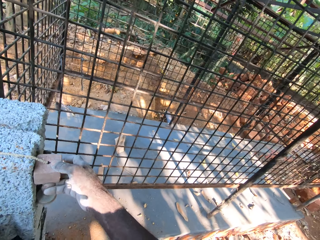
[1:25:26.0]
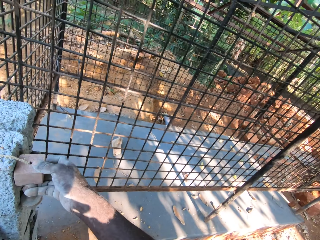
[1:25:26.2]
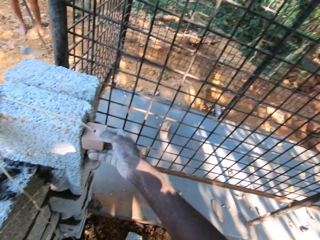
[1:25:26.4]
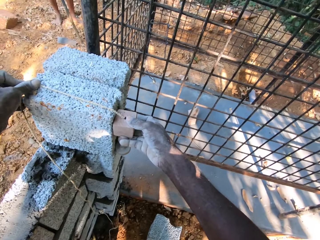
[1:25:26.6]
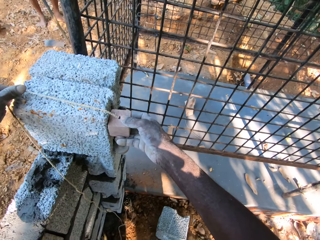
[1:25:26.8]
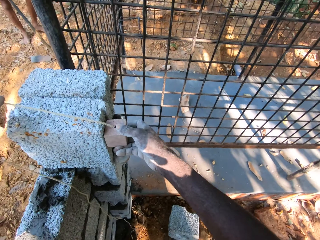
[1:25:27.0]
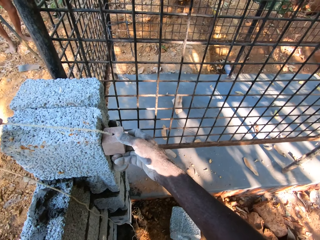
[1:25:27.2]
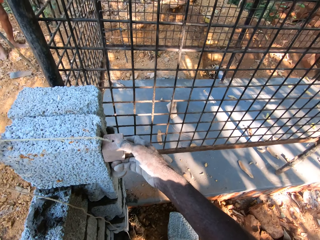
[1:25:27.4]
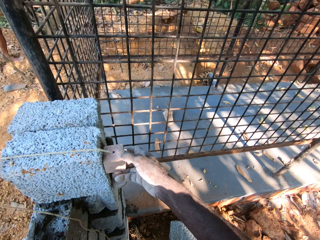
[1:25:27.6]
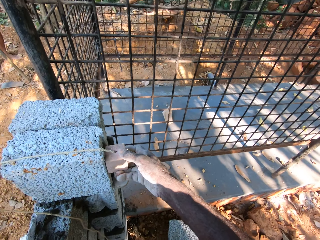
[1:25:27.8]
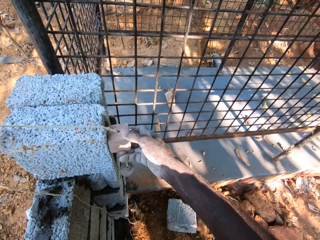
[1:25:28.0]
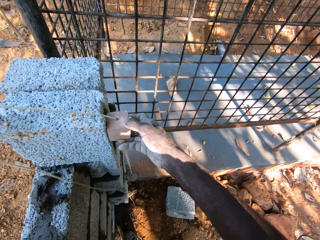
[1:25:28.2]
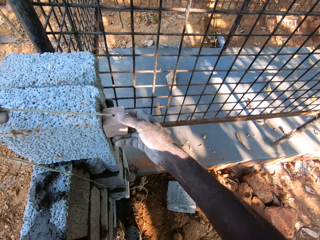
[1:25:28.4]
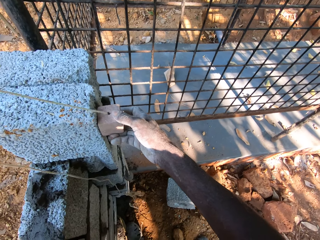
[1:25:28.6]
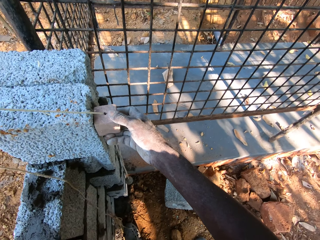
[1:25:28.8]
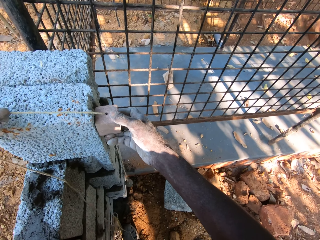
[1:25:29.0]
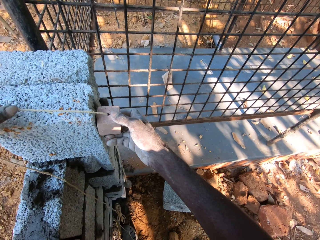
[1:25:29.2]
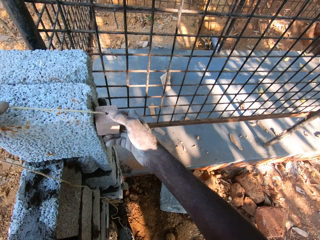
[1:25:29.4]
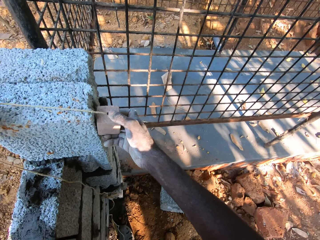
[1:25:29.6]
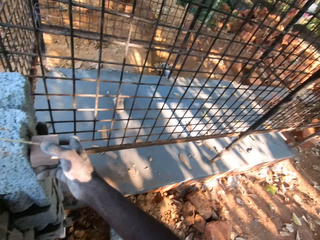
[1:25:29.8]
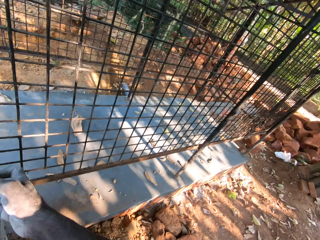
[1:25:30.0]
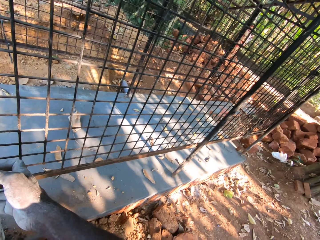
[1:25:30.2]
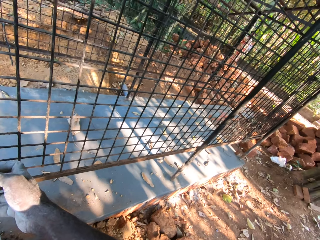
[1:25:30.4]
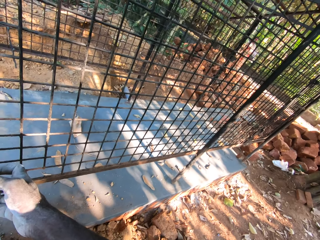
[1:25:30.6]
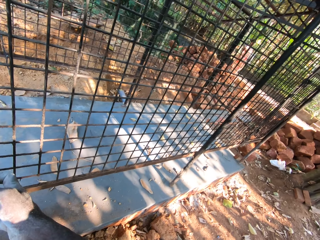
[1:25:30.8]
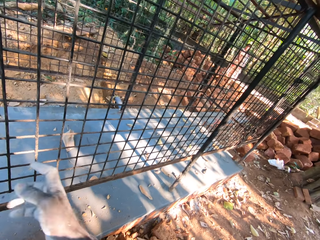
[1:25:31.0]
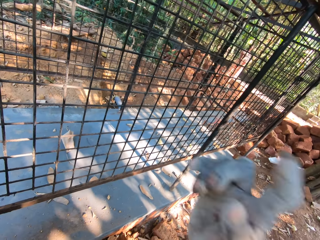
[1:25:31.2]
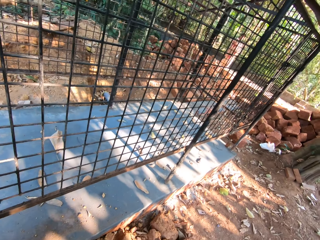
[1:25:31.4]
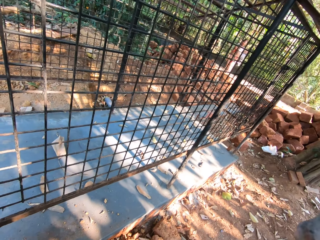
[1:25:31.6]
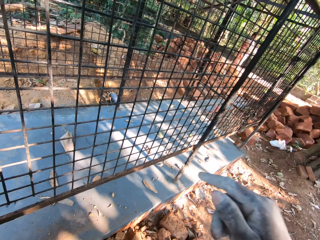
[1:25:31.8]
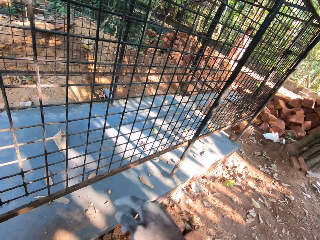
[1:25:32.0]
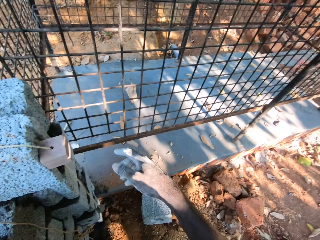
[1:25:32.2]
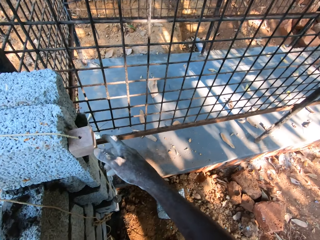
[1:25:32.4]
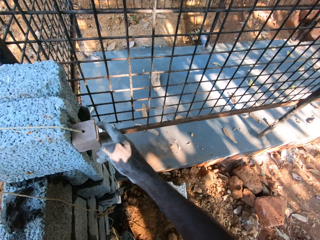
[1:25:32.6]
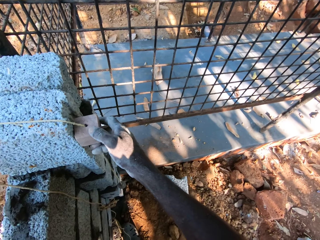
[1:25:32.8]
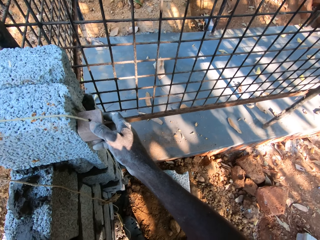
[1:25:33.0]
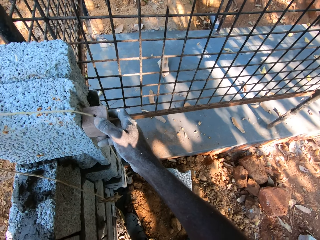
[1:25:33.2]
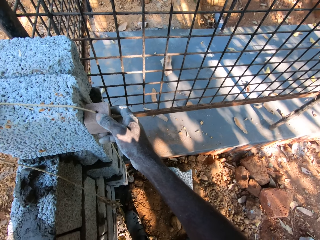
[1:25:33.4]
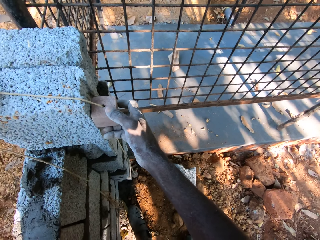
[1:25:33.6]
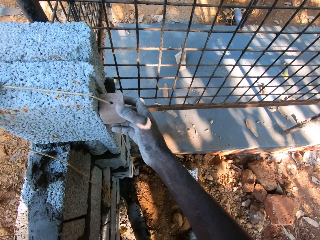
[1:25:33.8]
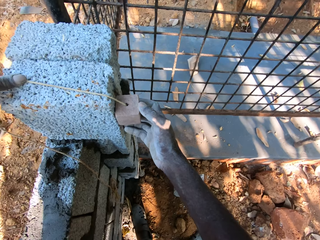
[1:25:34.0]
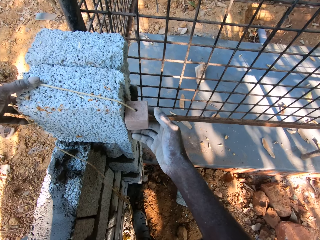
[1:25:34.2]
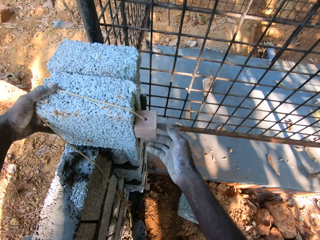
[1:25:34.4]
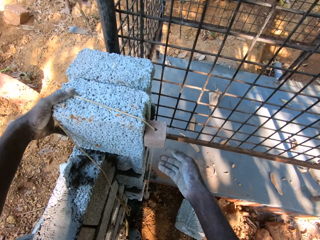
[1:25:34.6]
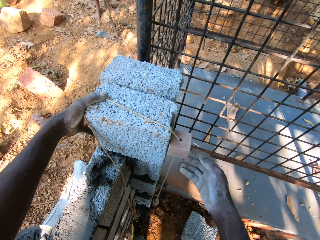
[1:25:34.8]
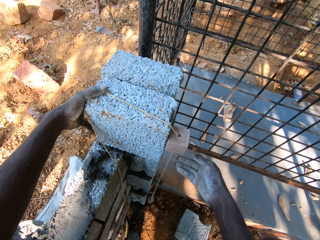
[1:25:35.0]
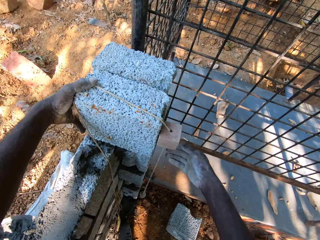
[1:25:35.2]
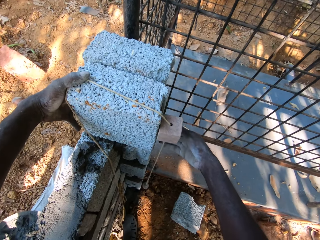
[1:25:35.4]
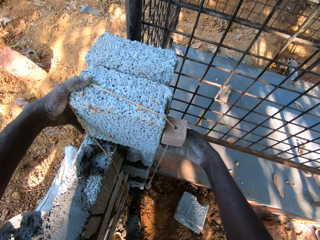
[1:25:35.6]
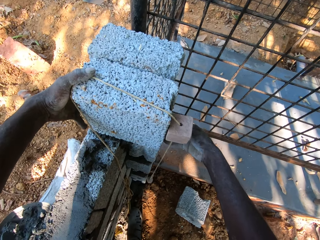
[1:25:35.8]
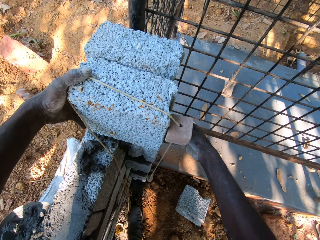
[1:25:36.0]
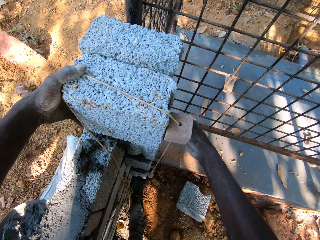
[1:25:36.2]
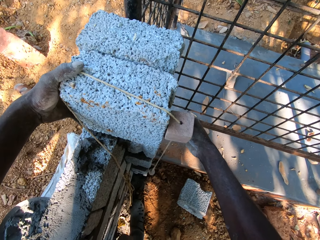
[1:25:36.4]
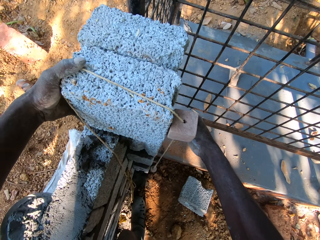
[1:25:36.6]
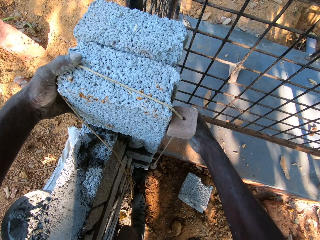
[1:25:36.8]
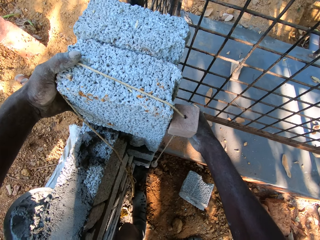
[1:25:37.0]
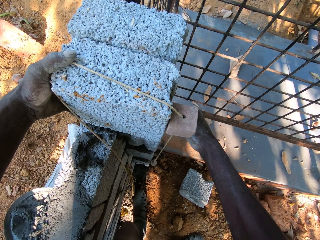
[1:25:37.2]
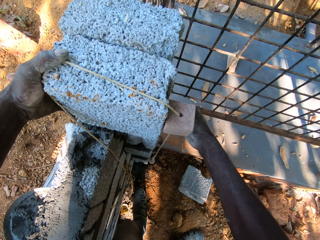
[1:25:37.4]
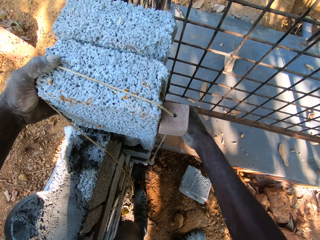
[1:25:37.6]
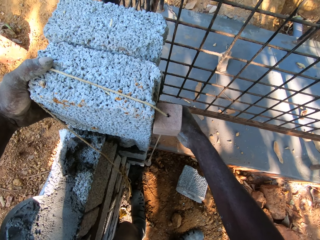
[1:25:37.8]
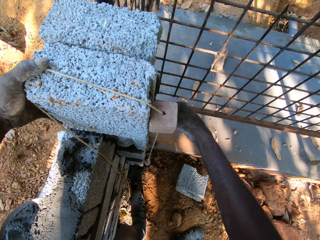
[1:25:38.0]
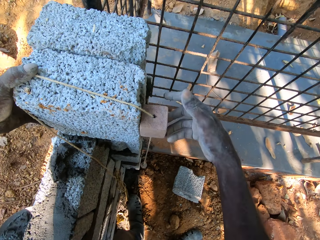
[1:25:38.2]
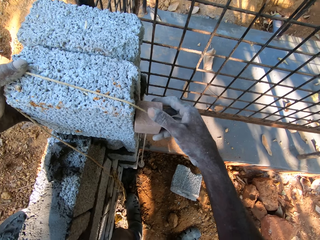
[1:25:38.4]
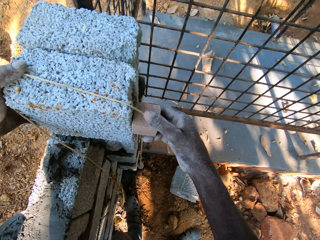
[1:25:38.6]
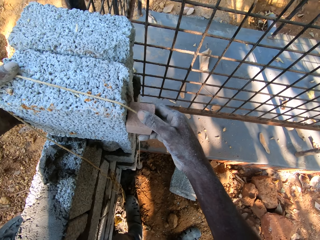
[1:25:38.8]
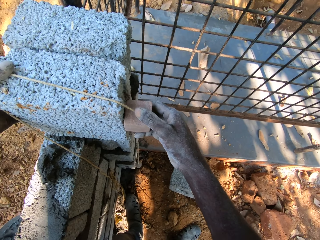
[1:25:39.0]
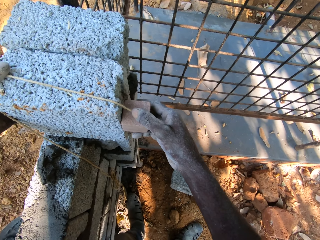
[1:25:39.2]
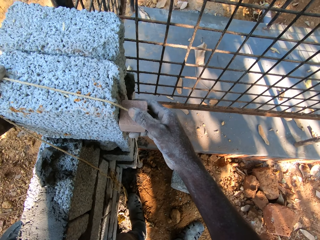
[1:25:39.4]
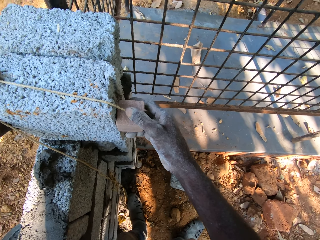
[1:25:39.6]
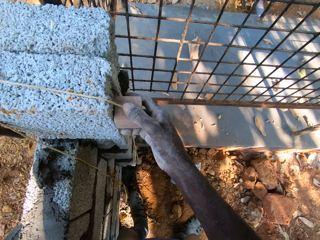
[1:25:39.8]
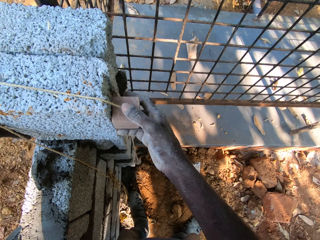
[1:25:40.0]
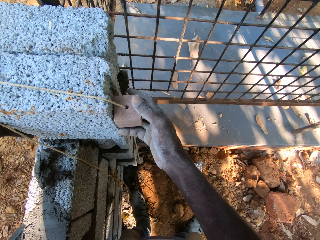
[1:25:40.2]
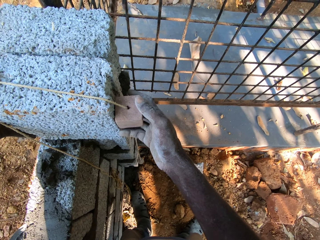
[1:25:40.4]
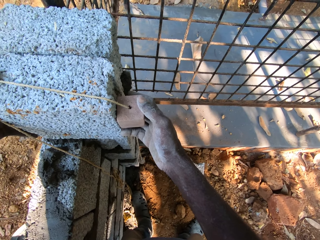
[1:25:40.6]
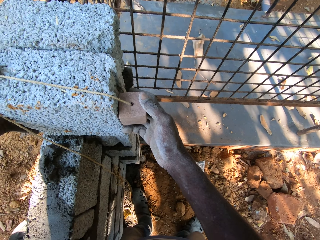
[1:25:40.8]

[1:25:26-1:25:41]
The camera wearer adjusts the plumb bob on the brick on the brick bed with both hands. He adjusts a camera on his head with his right hand. He adjusts the plumb bob on the brick on the brick bed with both hands. He adjusts the brick on the brick bed with his right hand. He adjusts the plumb bob on the brick on the brick bed with both hands.

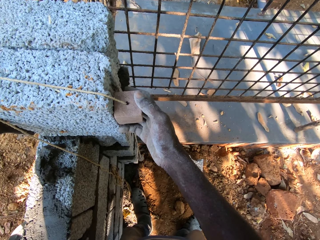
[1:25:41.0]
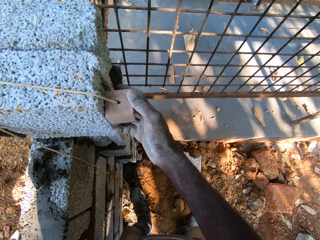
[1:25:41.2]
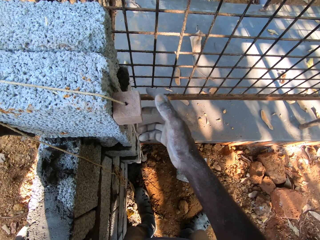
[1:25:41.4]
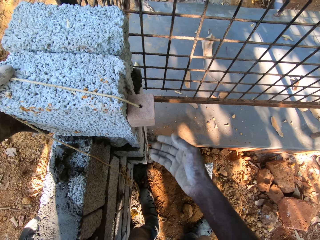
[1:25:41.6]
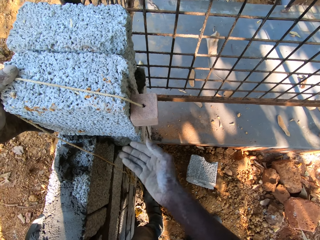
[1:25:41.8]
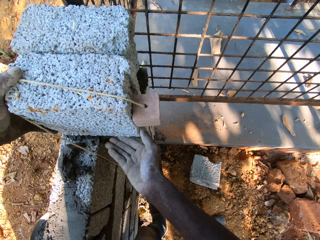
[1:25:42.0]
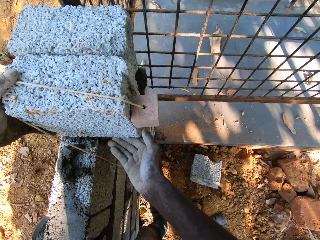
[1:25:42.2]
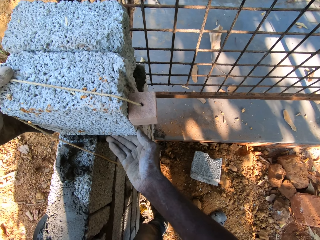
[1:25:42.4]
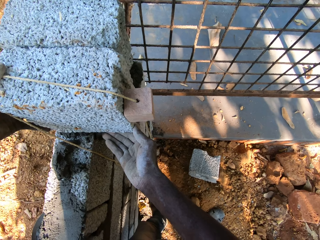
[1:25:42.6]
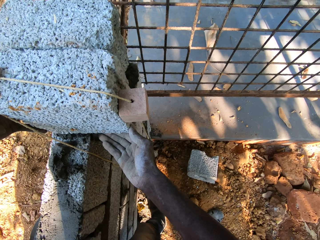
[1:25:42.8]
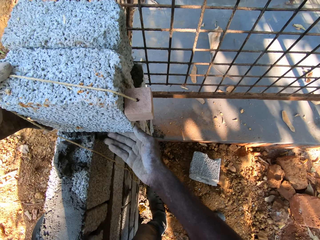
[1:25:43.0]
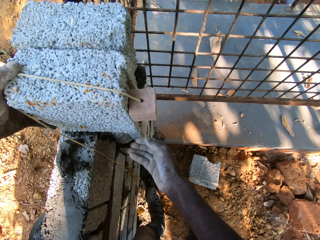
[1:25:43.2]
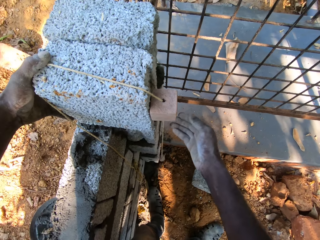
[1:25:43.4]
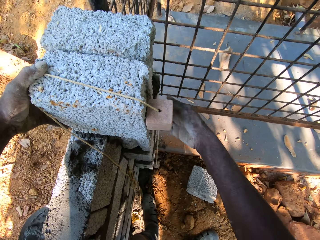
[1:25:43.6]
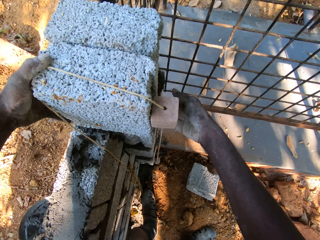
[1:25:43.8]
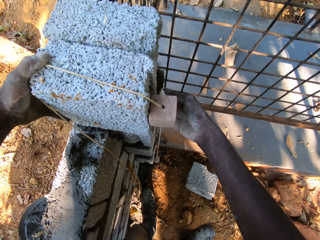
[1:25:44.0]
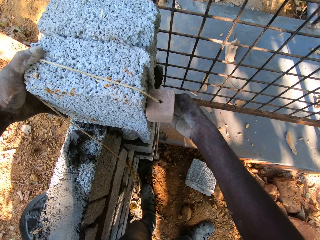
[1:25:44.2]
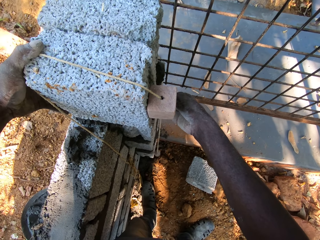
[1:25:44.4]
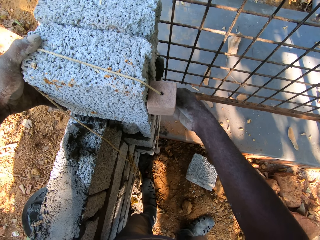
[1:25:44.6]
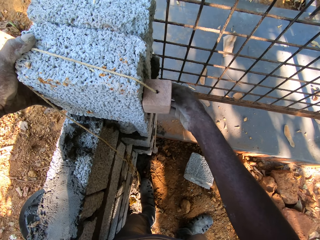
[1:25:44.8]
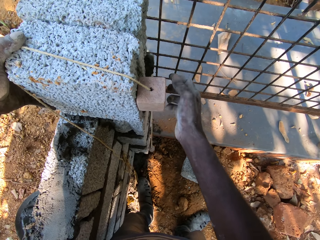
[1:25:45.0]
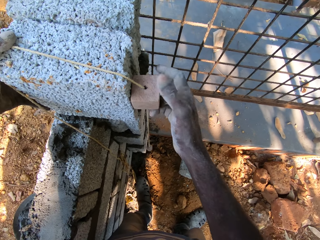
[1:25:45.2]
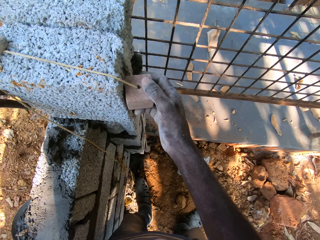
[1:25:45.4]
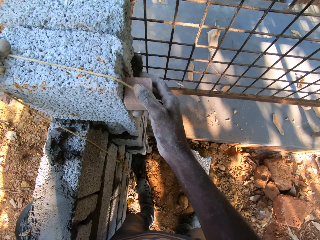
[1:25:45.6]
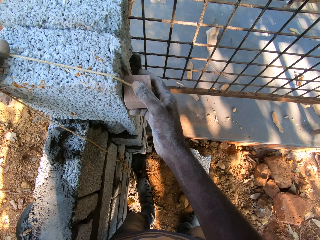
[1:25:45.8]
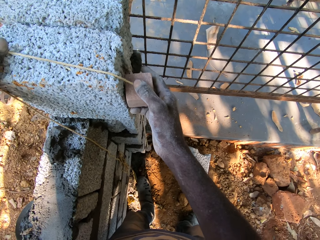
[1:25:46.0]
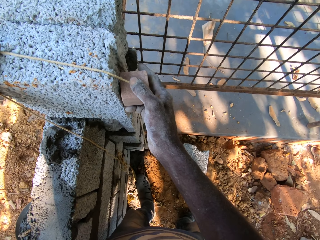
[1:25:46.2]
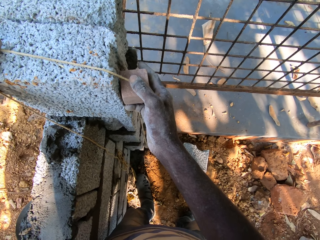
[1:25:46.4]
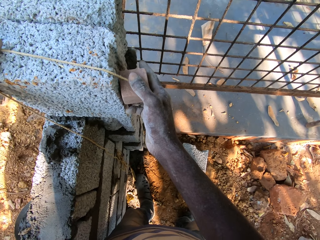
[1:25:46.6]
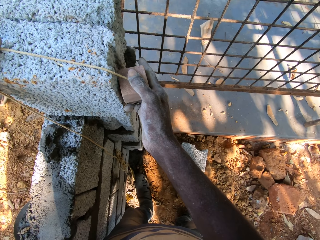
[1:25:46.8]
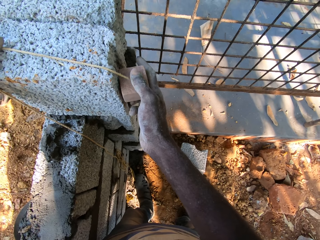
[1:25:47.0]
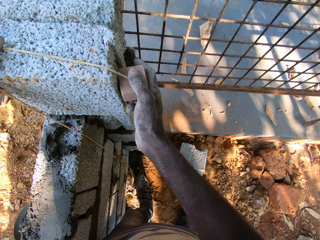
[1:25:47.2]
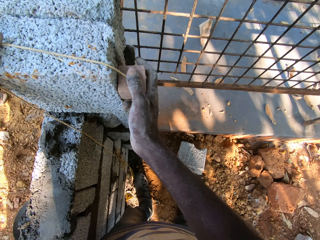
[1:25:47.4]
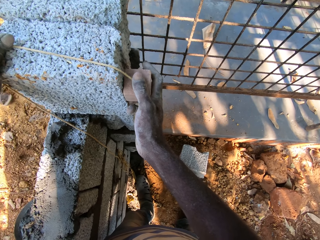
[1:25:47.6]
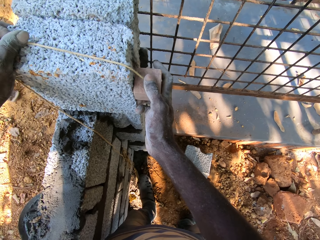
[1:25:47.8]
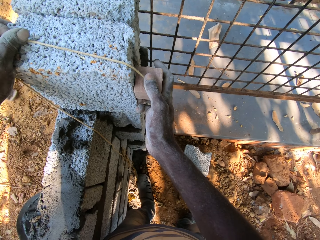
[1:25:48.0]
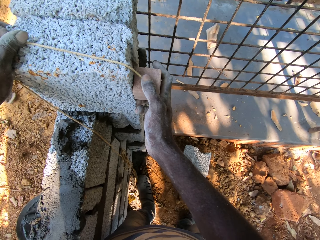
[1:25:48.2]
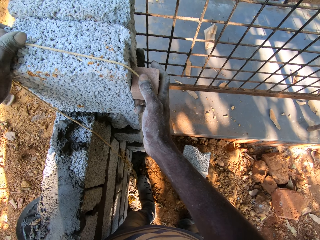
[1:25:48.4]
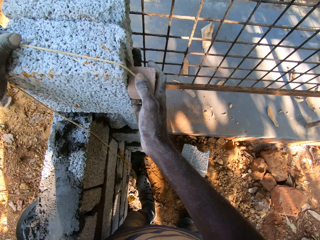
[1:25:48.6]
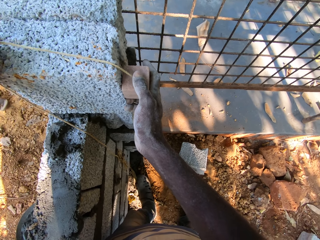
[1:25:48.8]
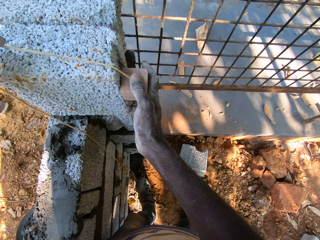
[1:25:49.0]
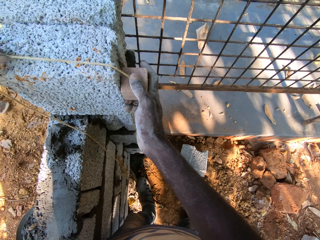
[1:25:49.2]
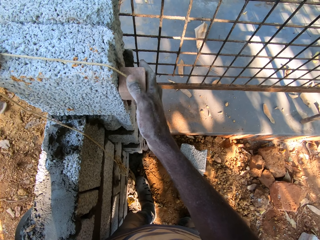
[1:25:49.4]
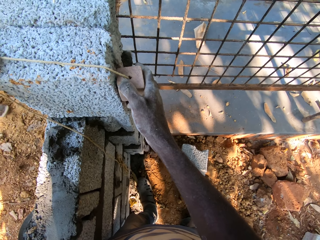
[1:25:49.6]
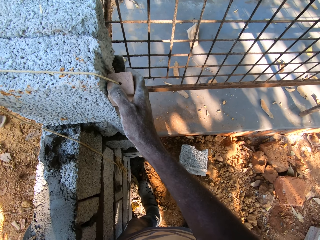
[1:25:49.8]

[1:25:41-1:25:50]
The camera wearer adjusts the brick on the brick bed with his right hand. A woman converses with the camera wearer. The woman converses with a man and another man. The camera wearer holds the plumb bob on the brick on the fence with his right hand.
